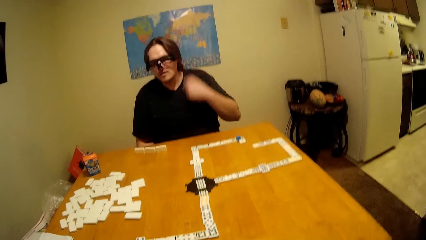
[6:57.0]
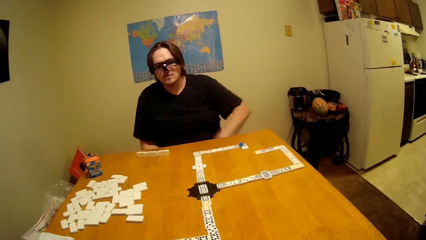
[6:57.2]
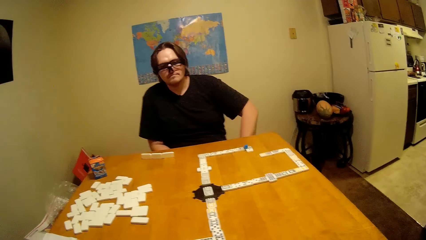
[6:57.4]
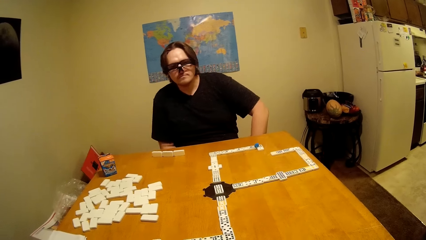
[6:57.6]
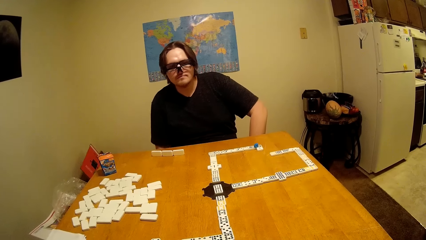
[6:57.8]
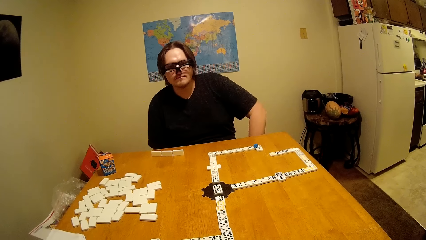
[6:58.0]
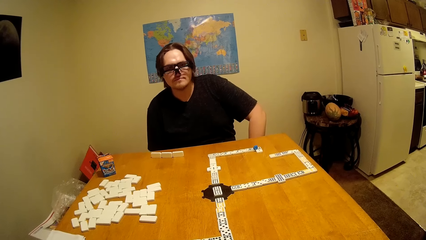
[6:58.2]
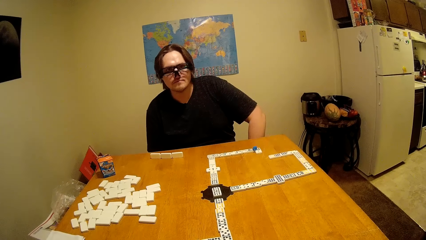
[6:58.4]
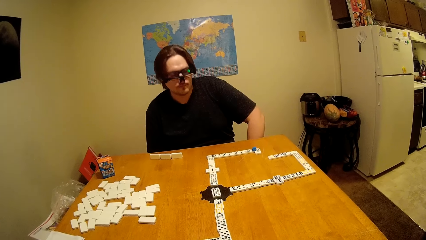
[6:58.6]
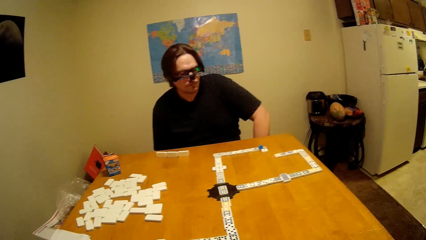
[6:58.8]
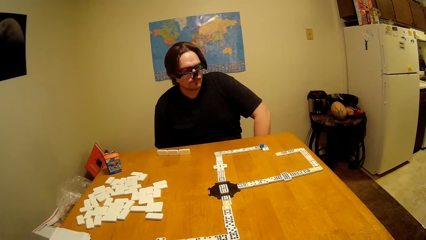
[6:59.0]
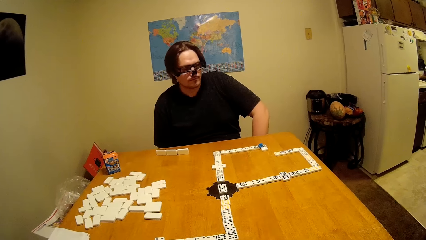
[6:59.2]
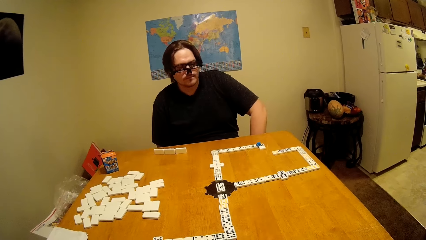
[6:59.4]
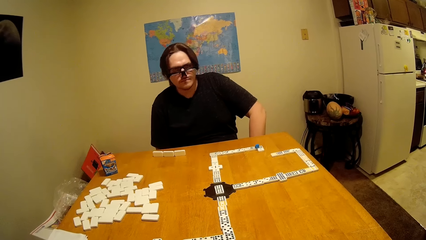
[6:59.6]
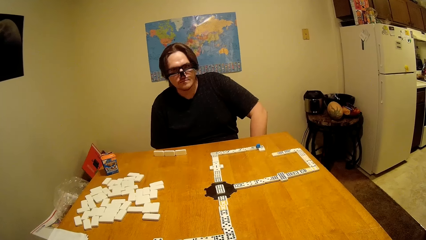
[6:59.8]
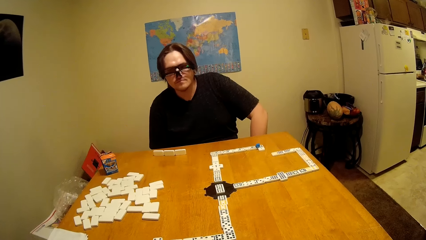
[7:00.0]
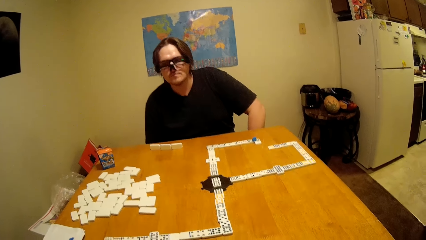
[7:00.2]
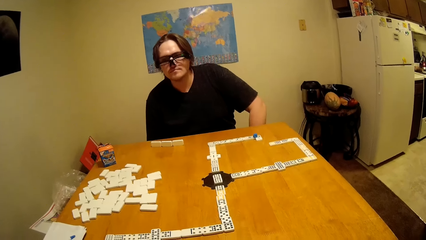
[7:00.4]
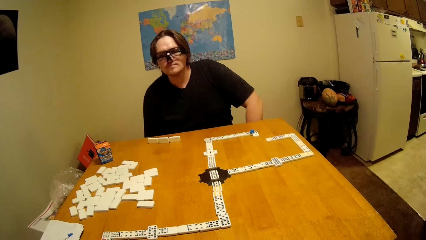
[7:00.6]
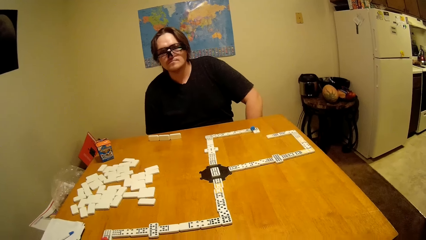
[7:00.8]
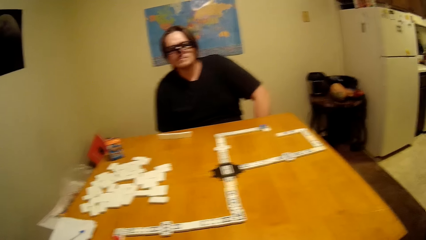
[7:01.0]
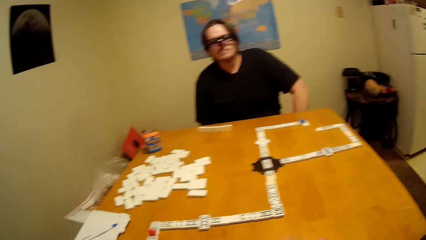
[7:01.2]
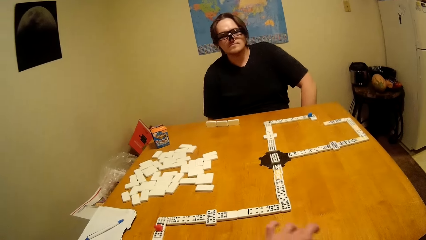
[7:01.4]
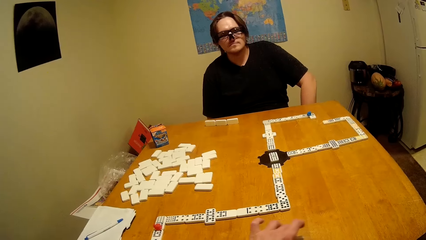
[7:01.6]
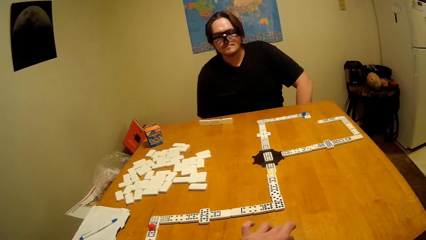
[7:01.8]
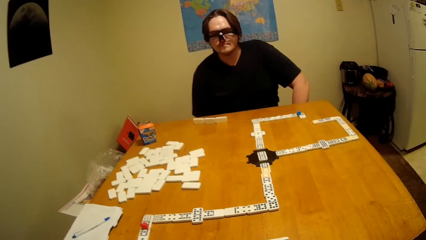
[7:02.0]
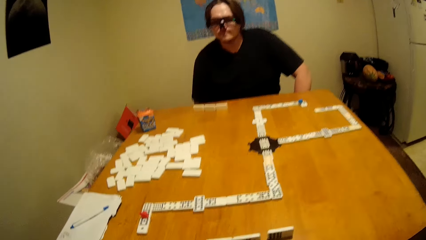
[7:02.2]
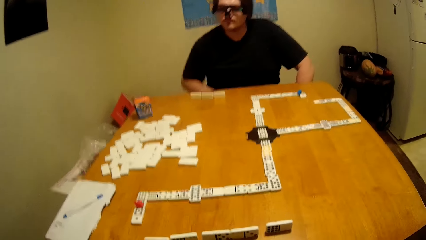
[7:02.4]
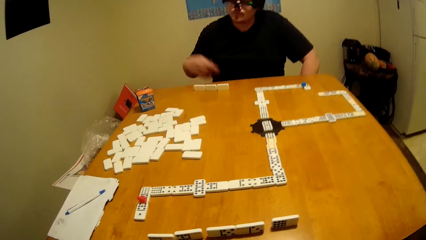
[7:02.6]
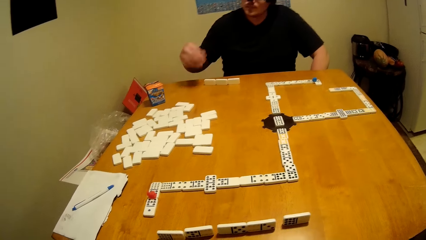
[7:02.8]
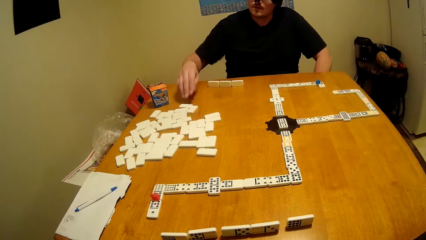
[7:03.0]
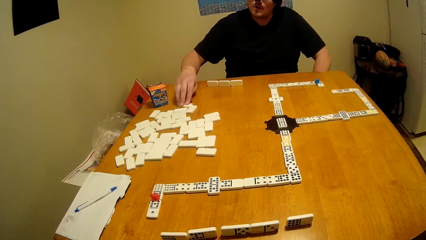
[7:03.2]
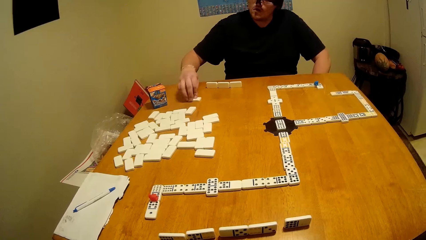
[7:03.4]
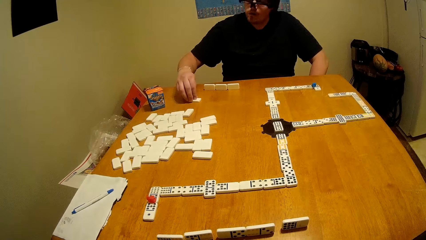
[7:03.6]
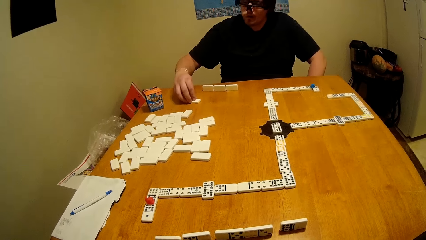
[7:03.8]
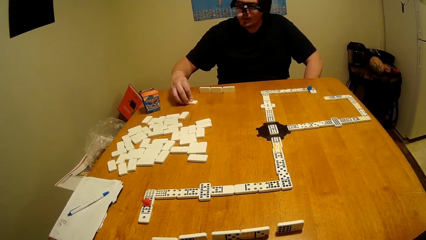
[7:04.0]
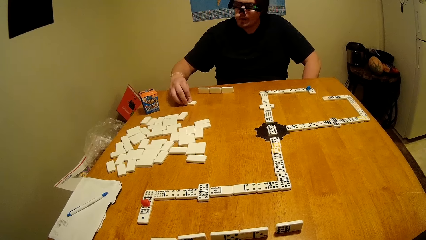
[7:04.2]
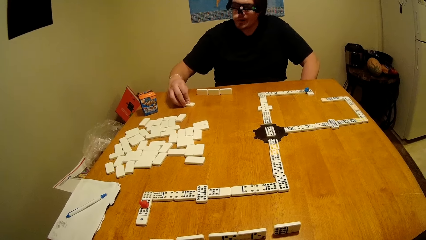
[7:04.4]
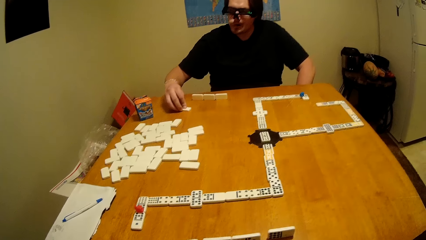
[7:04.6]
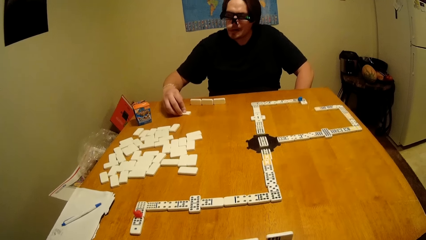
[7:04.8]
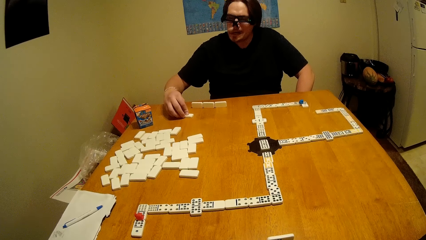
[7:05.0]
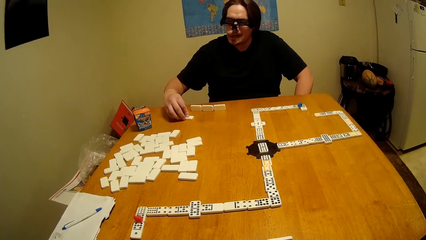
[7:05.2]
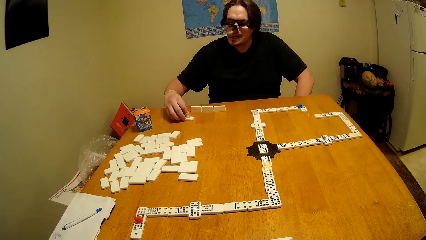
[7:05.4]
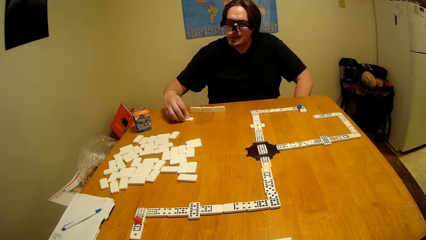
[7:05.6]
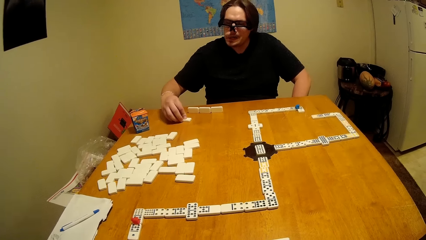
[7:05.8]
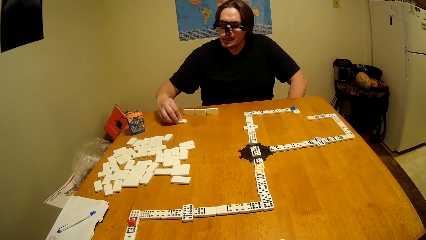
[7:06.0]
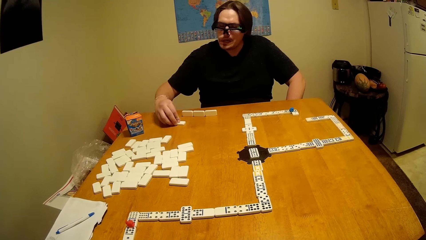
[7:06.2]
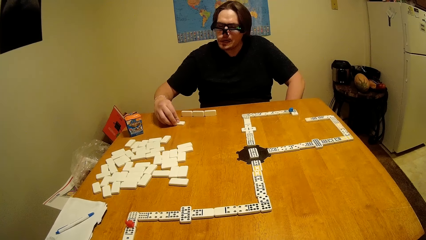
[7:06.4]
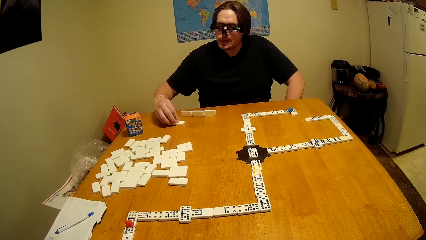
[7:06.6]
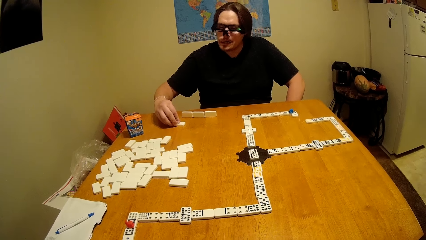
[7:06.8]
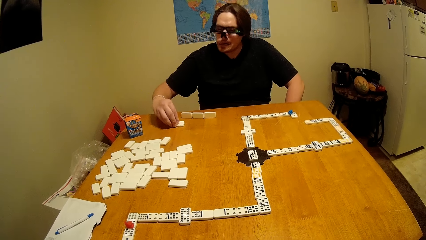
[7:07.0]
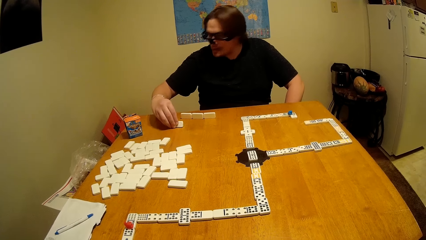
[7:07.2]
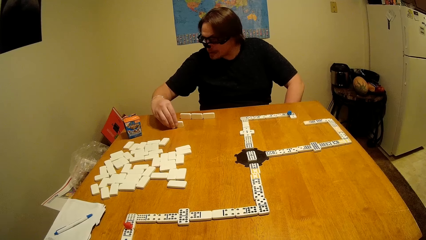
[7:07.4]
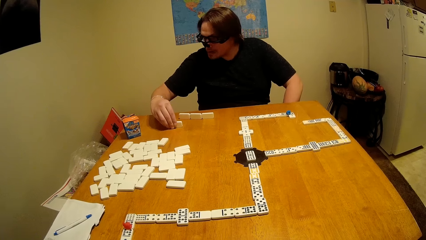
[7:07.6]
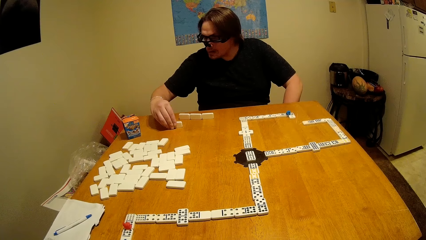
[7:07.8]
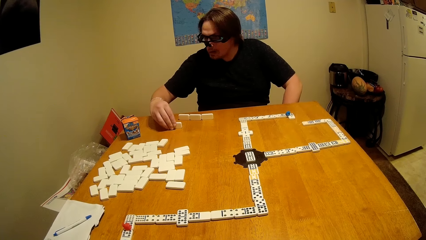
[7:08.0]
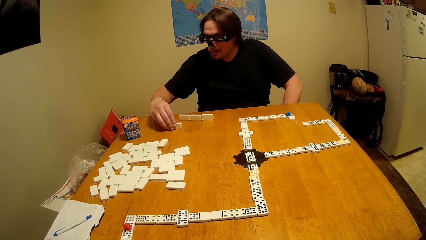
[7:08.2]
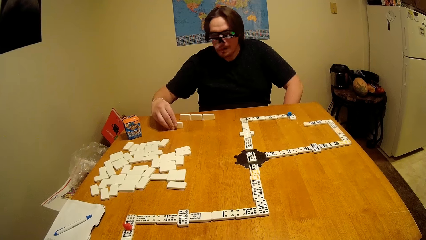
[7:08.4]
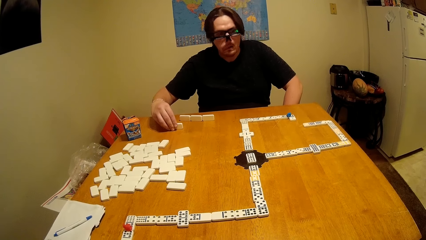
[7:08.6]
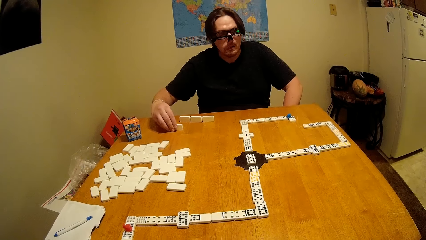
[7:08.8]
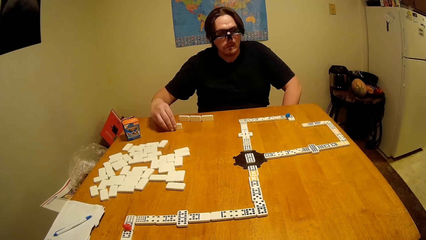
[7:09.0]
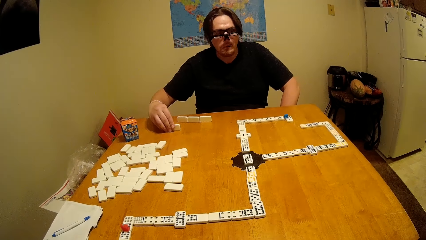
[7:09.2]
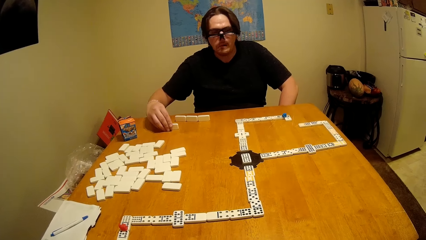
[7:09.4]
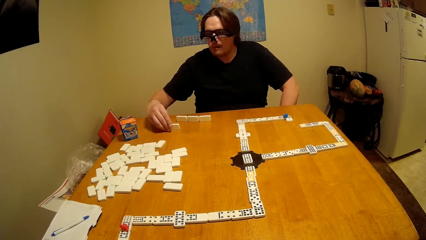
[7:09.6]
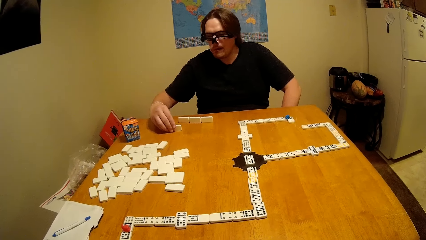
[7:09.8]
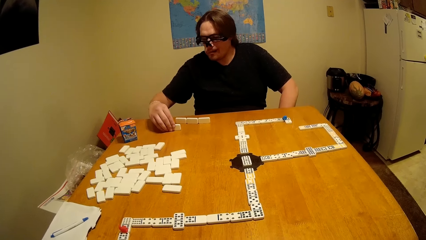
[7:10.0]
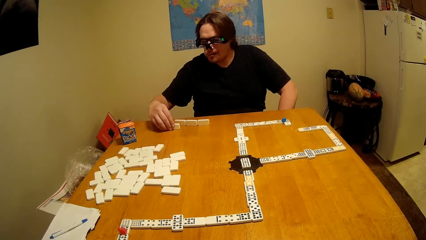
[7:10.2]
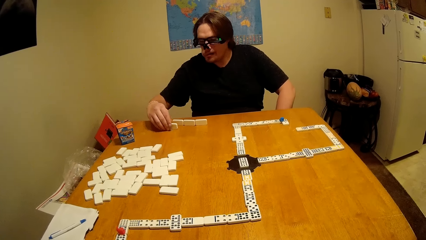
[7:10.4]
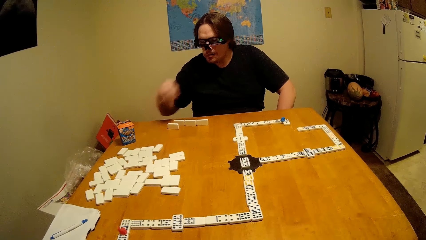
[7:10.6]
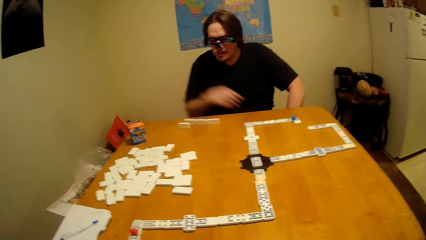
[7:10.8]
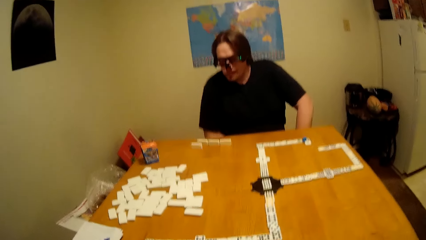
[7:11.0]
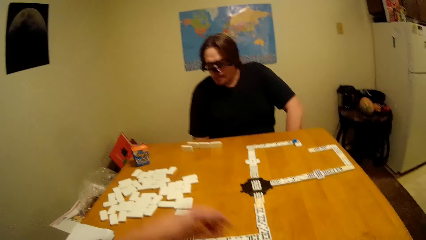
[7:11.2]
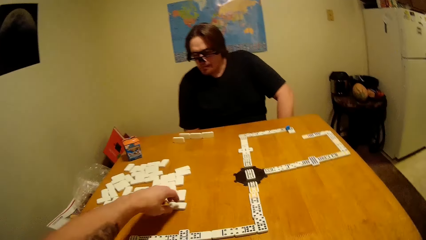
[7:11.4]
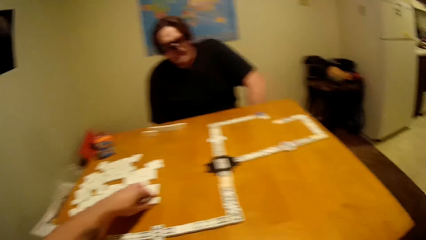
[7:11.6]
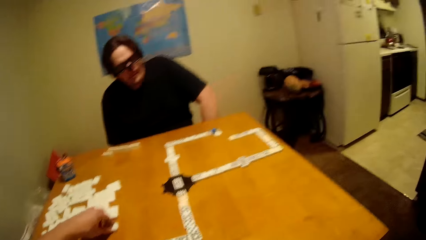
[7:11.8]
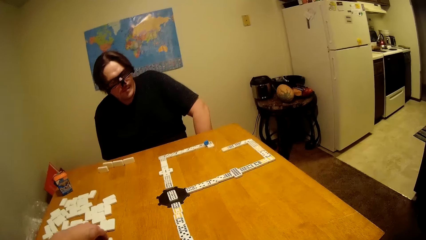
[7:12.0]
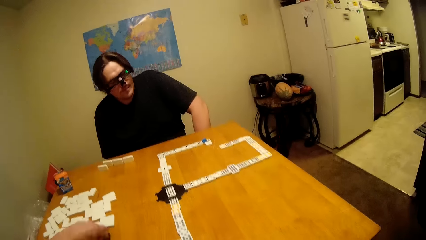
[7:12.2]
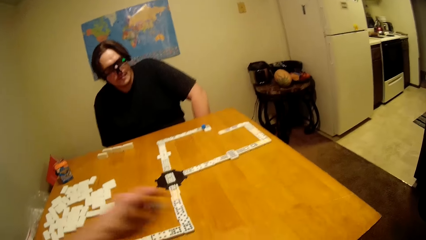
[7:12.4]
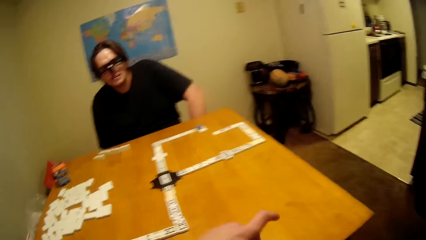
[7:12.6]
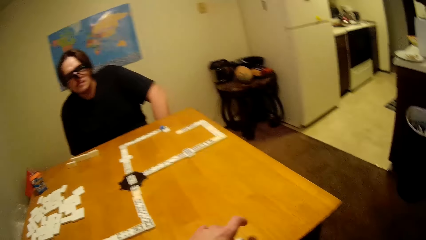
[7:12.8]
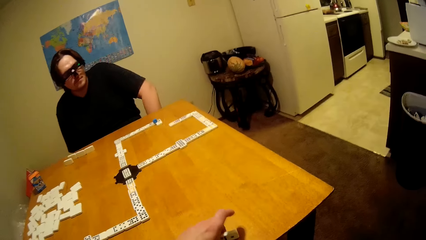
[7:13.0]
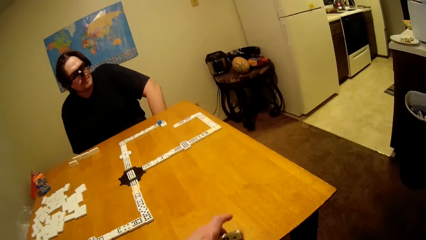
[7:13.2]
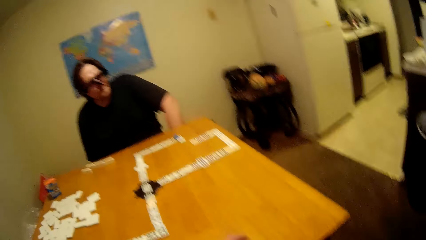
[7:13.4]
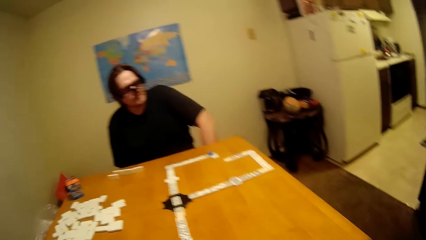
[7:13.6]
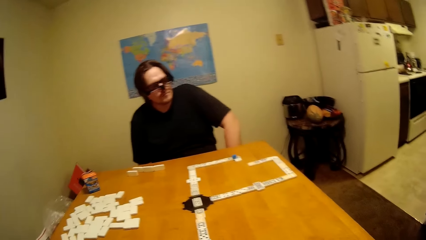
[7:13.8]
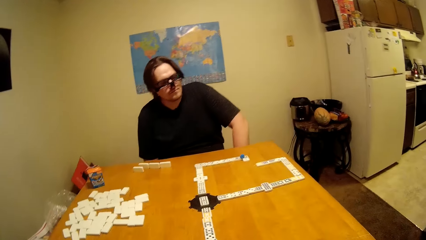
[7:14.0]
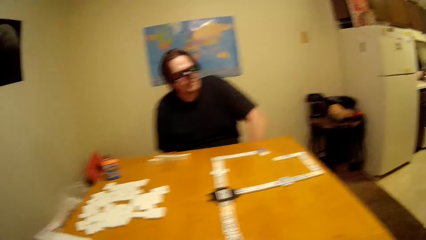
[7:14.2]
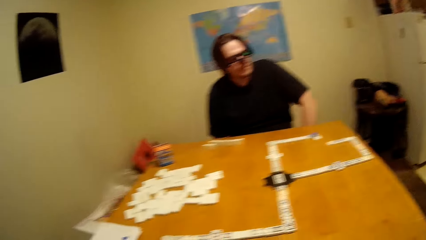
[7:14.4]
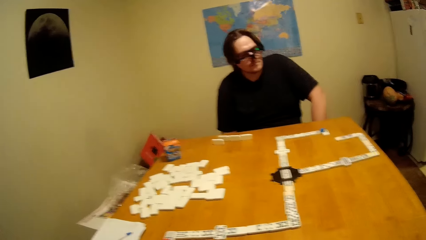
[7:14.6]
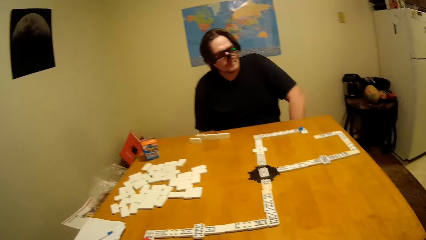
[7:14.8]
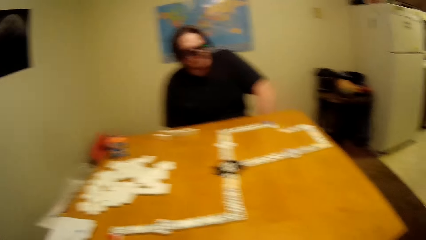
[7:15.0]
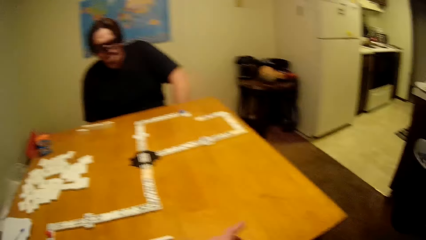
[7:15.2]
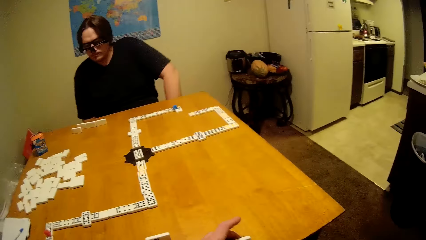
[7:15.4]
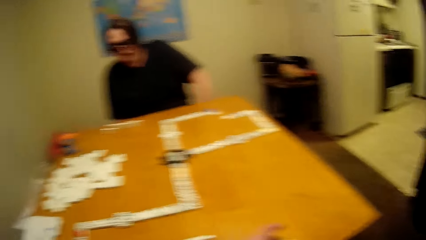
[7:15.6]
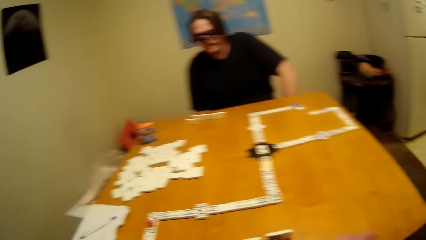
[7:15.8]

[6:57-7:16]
A man touches the hair. He puts the hand down. The camera wearer plays the dice. The man takes a dominoes piece or dice. He puts the hand down. He plays the dice. The camera wearer takes a dominoes piece. They put the dominoes piece down.
